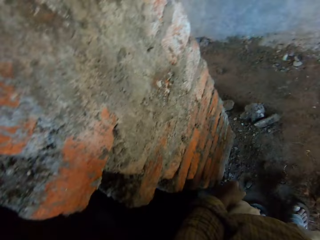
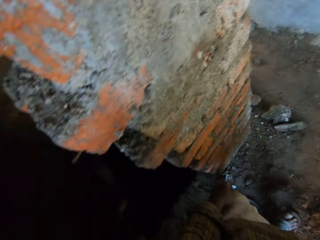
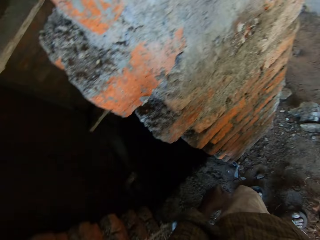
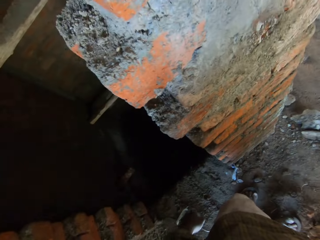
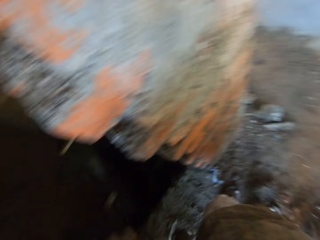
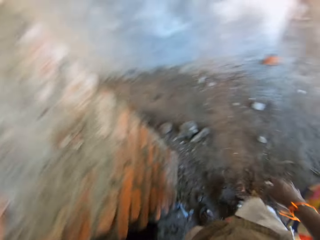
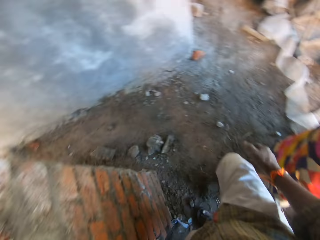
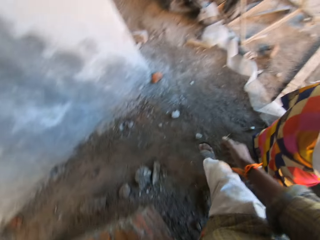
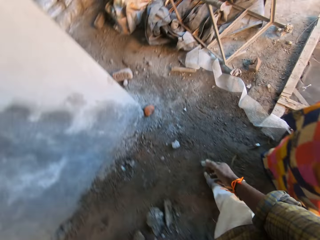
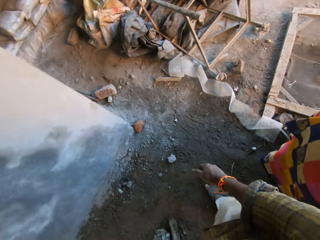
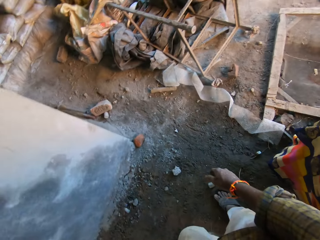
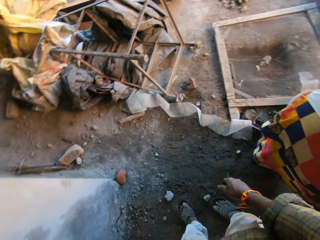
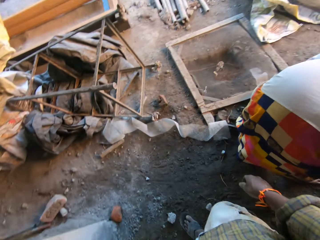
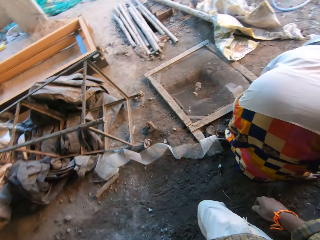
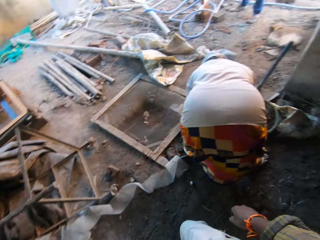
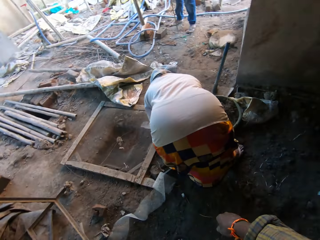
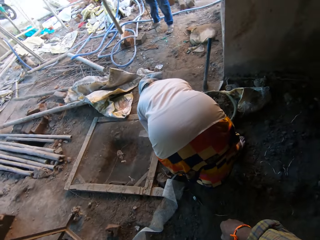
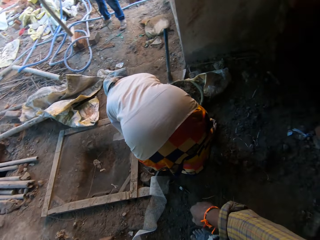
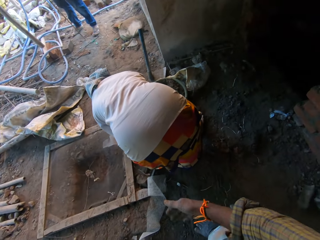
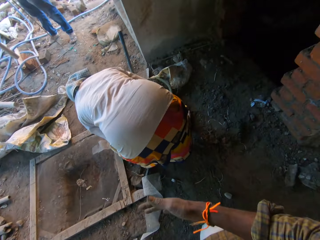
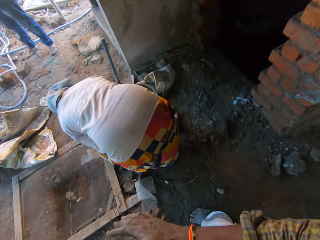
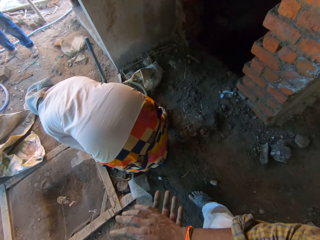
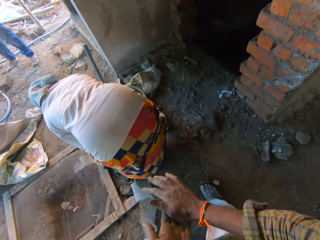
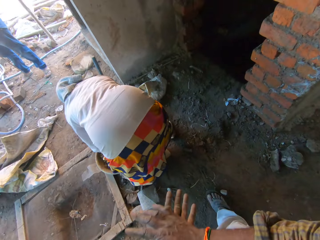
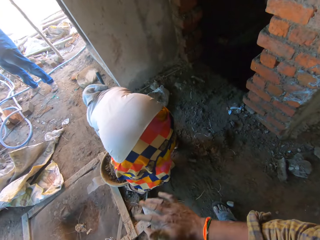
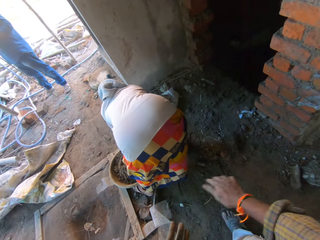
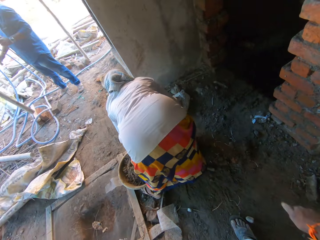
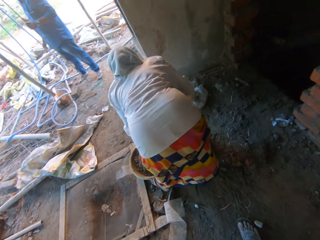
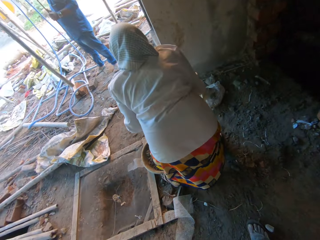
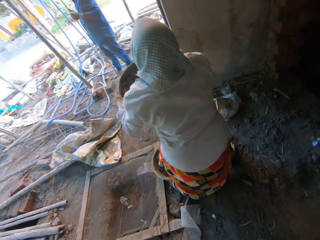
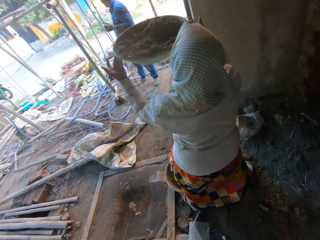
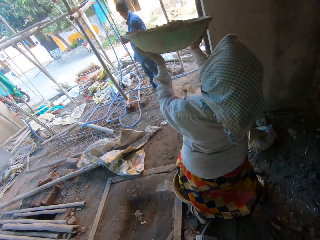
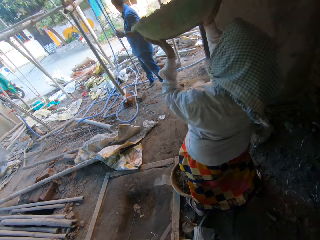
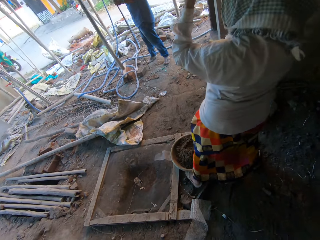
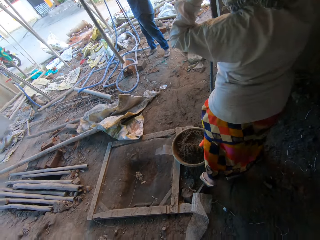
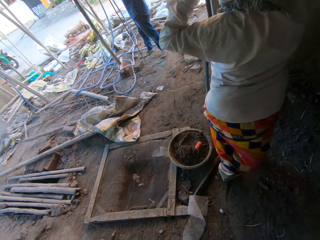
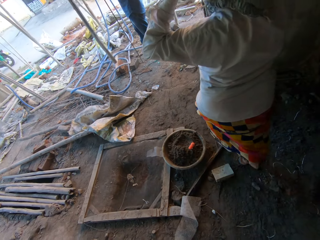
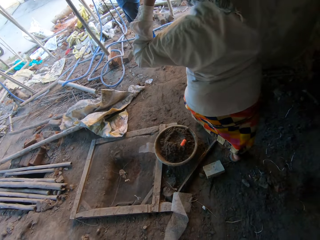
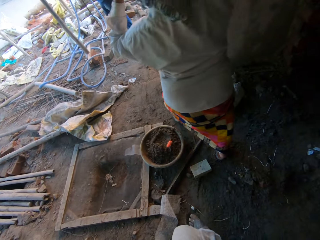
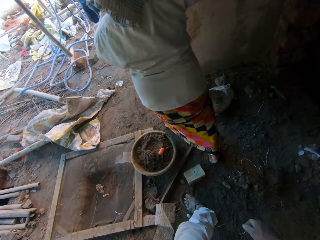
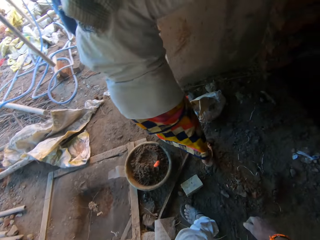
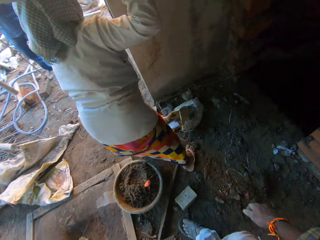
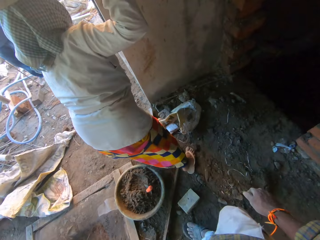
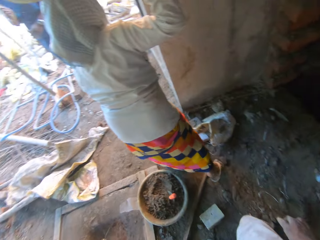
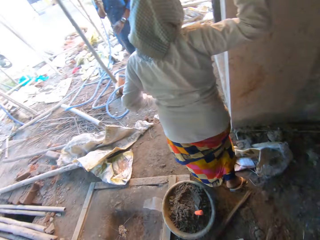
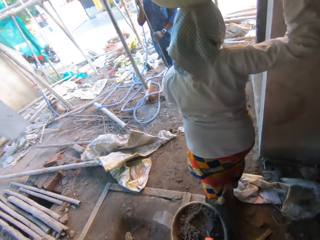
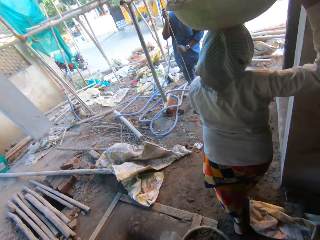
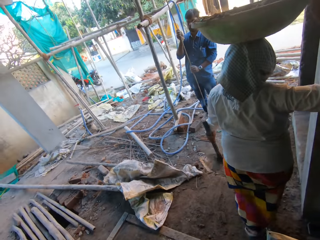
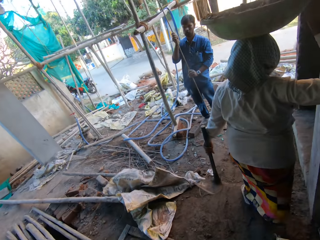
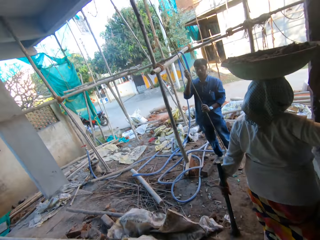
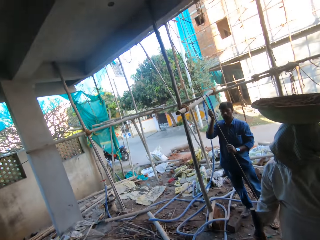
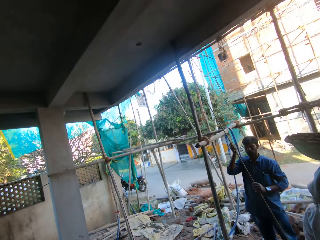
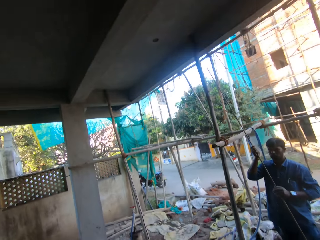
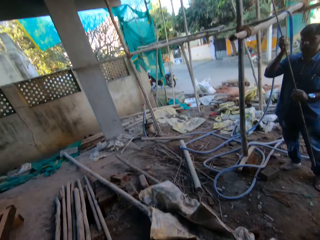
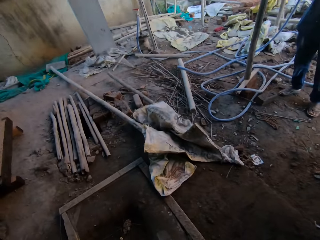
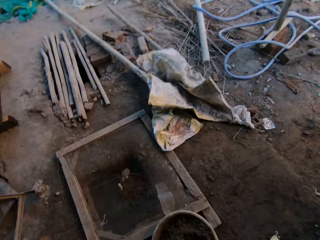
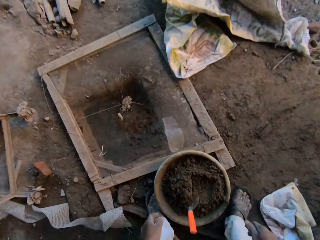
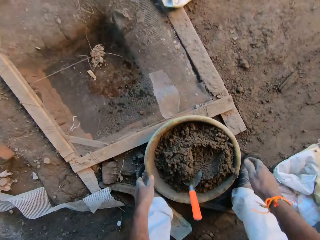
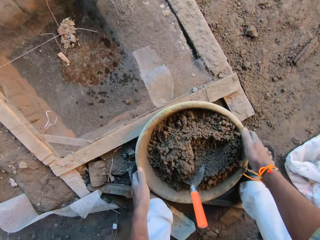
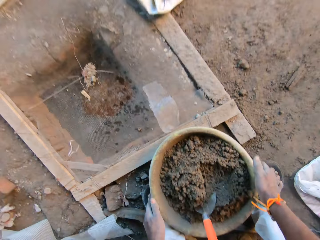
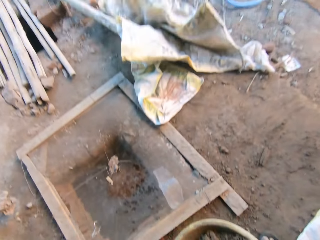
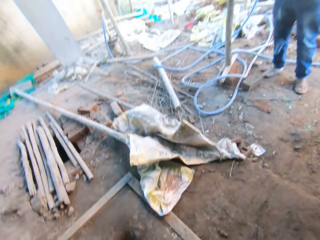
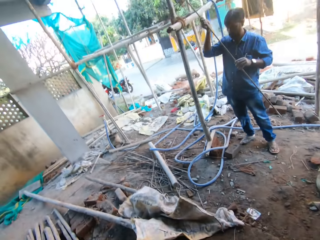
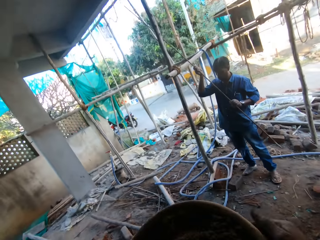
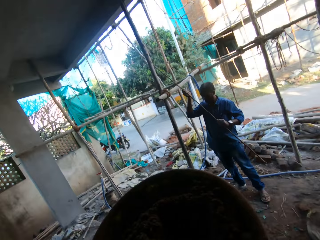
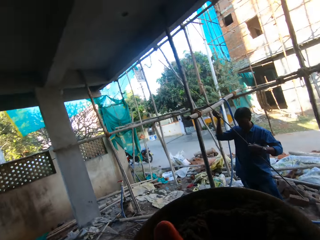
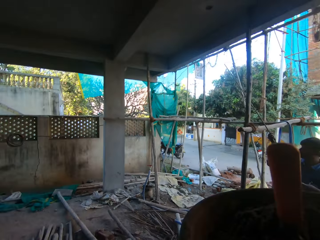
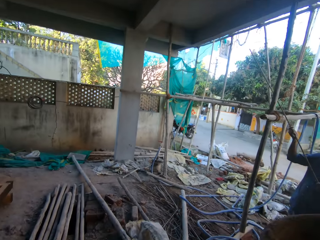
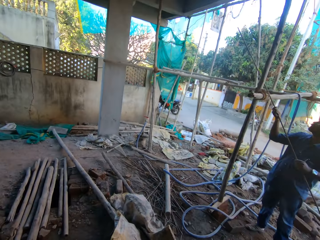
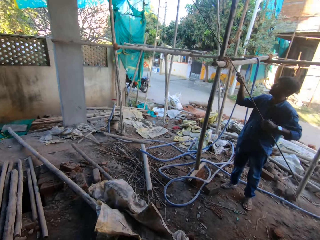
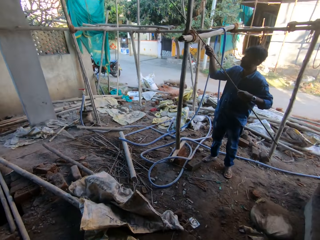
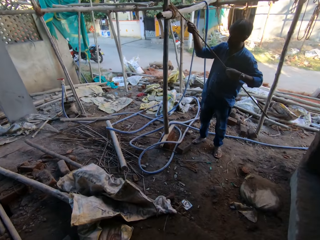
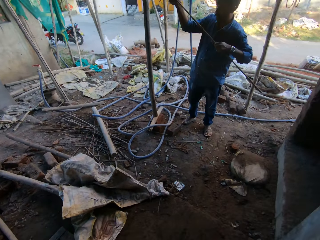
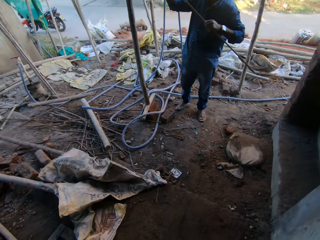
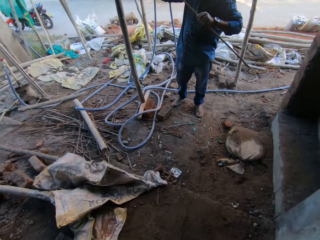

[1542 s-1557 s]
The camera wearer walks in the house and rubs his hands together. The woman lifts up the bowl or tray of sand from the ground to her head with her hands. The woman puts the tray of concrete on her head, walks on the construction site, and holds the hoe with her left hand. The camera wearer lifts up a bowl or tray of sand from the ground with his hands. The man turns the metal rod with his hands. The camera wearer puts the tray of concrete on his head.

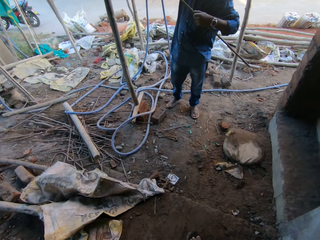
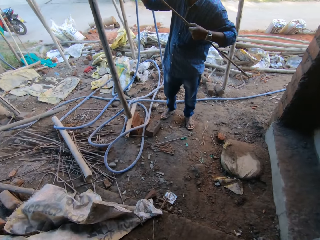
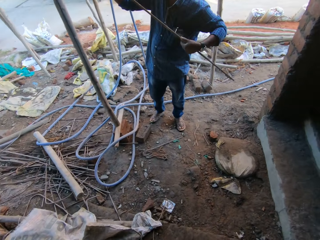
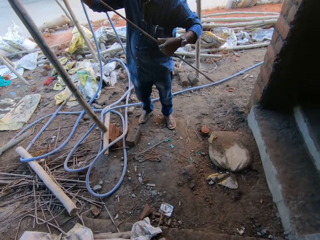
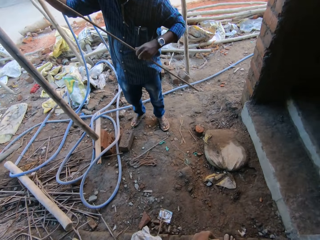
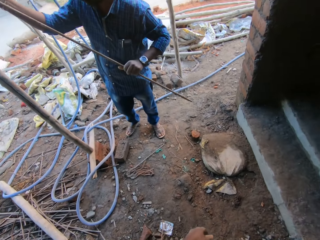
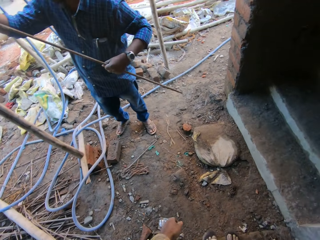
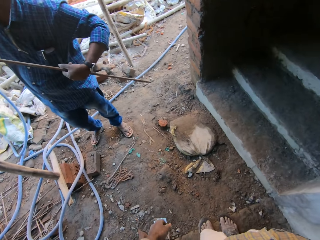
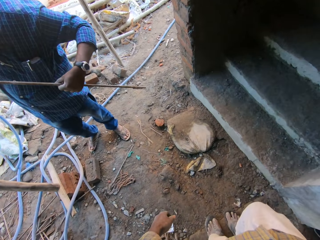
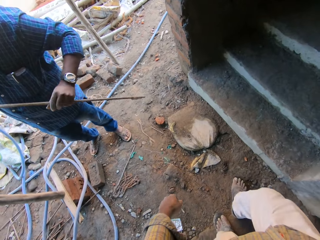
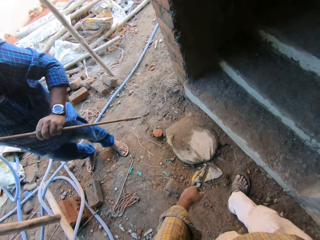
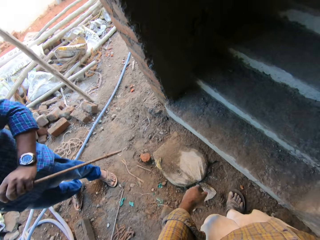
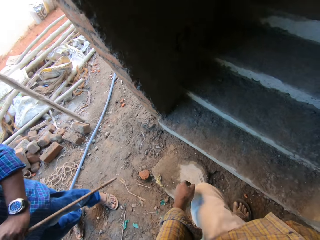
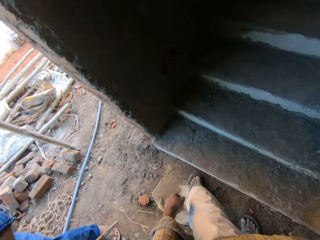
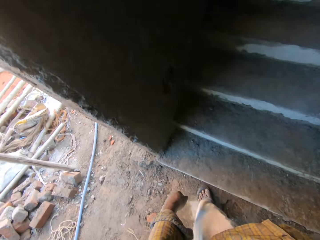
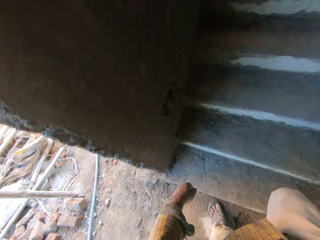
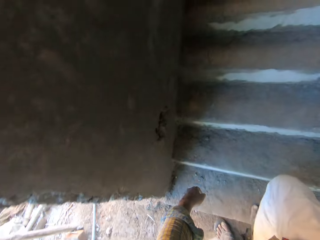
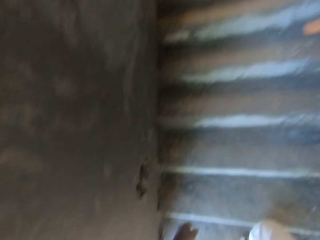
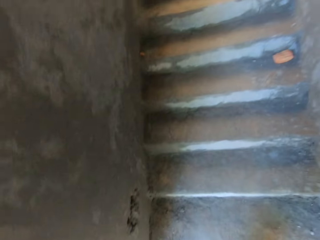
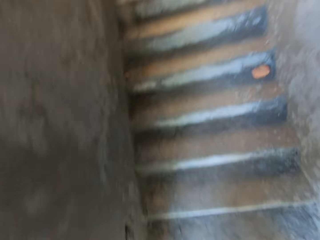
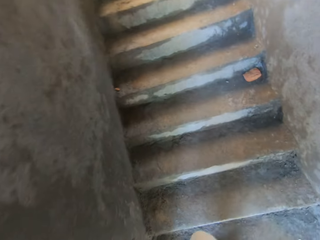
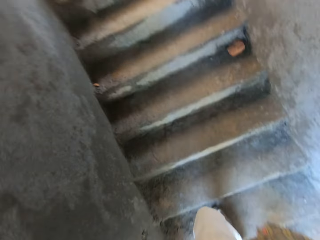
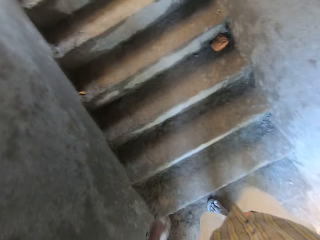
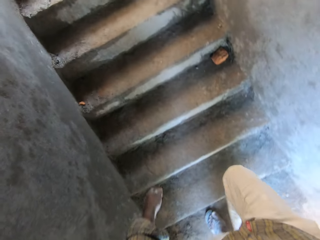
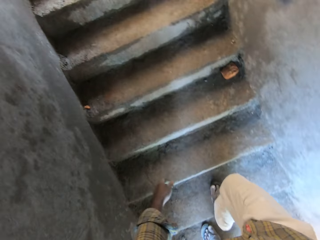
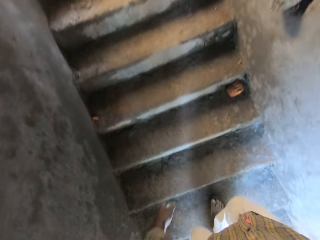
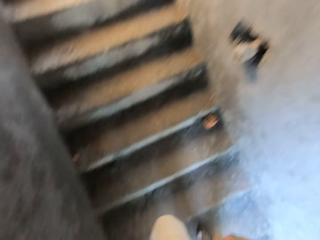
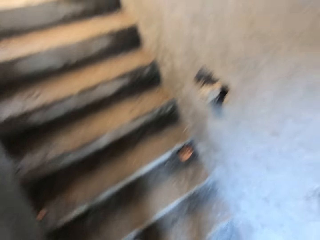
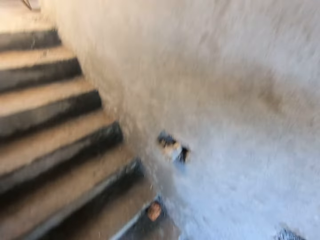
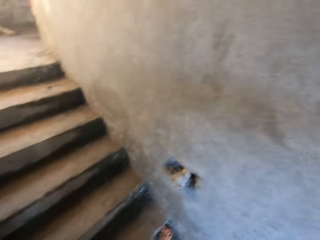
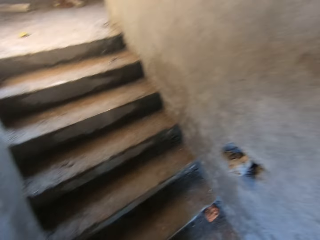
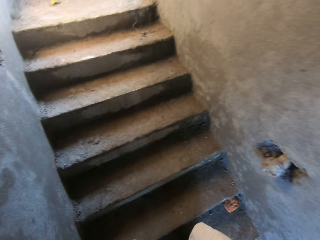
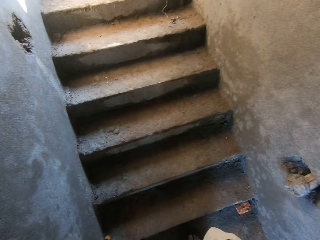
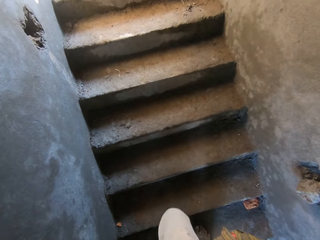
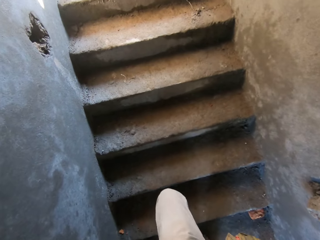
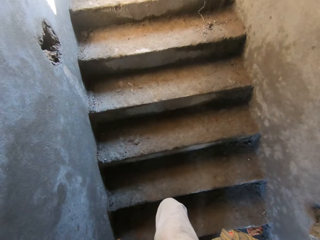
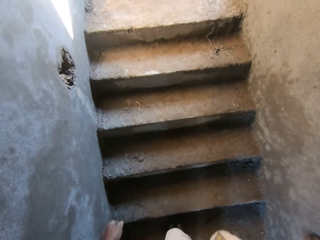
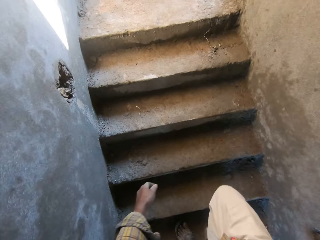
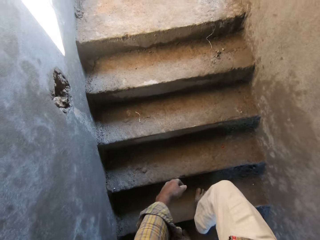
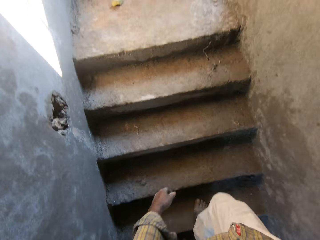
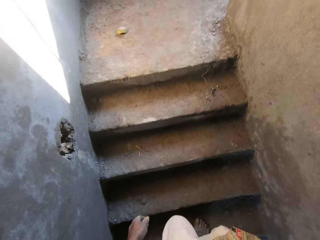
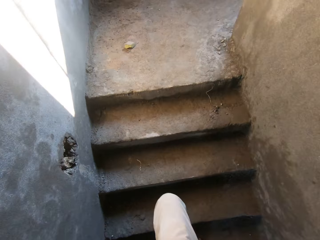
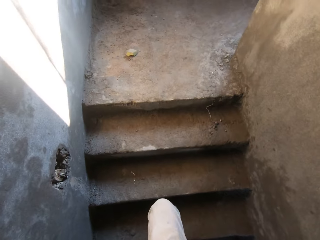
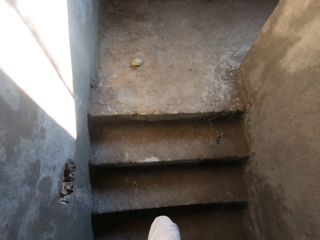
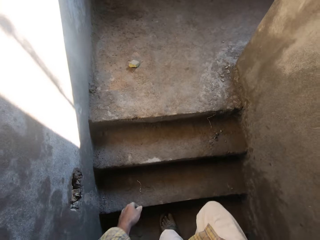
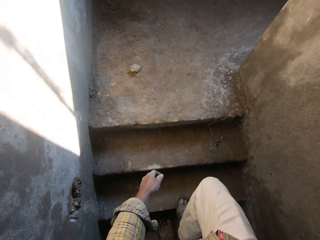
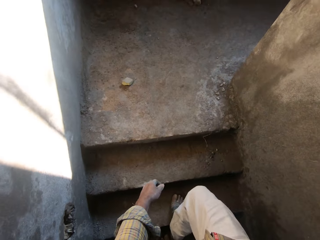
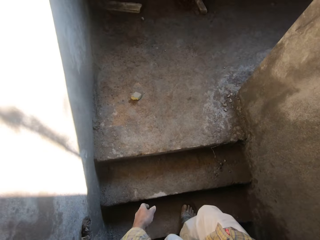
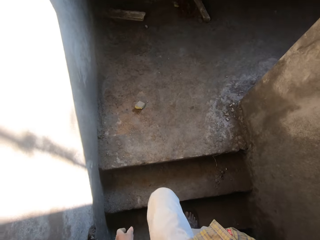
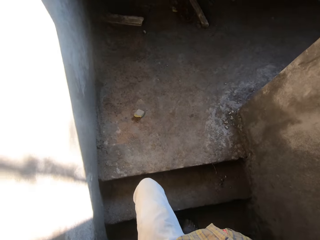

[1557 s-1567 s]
The camera wearer climbs a staircase. They walk on the construction site.
